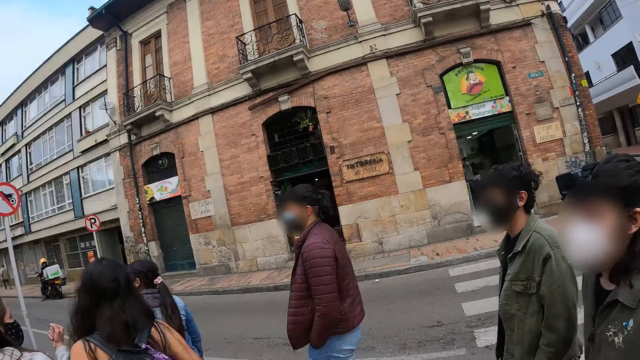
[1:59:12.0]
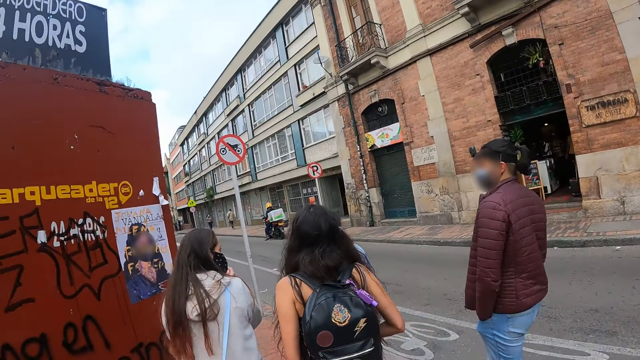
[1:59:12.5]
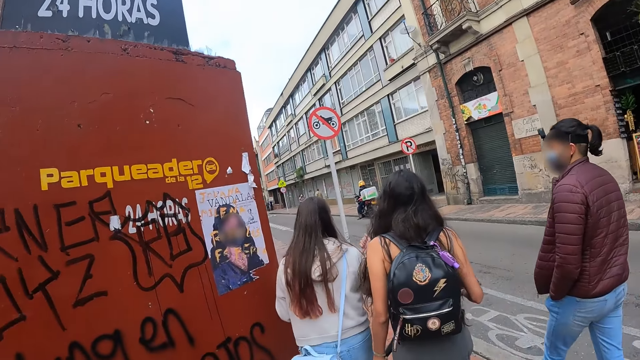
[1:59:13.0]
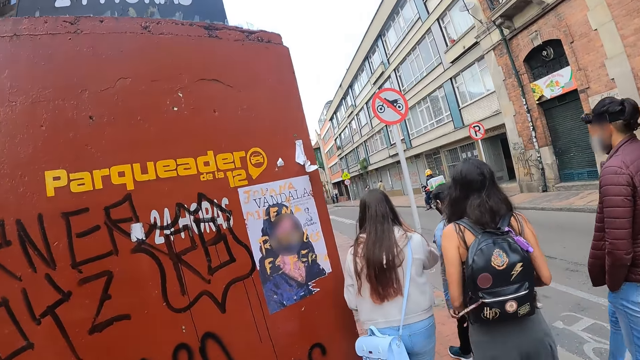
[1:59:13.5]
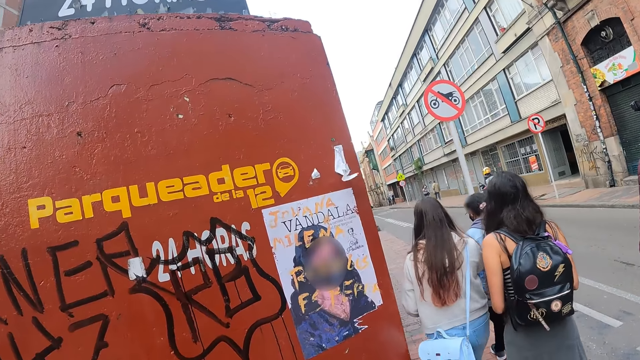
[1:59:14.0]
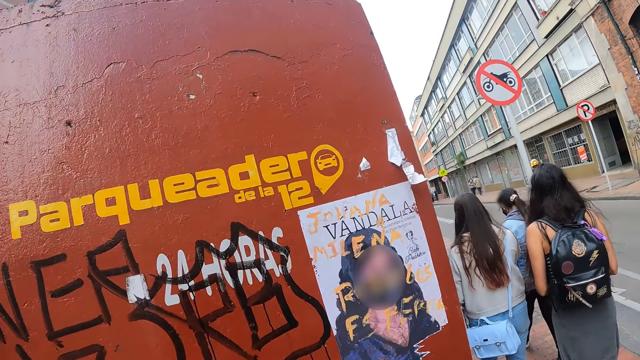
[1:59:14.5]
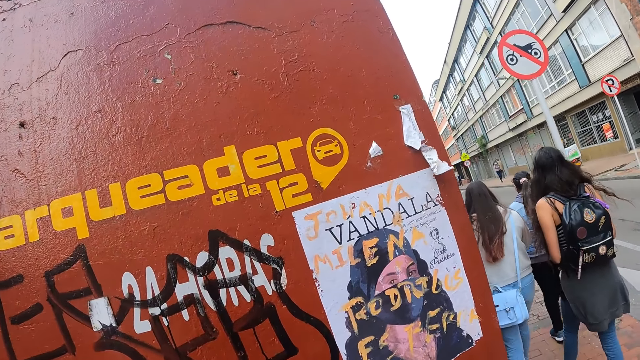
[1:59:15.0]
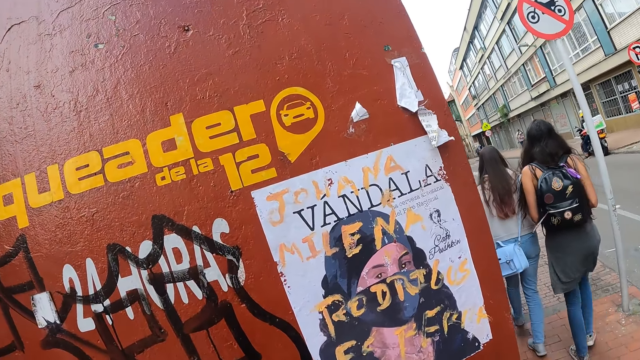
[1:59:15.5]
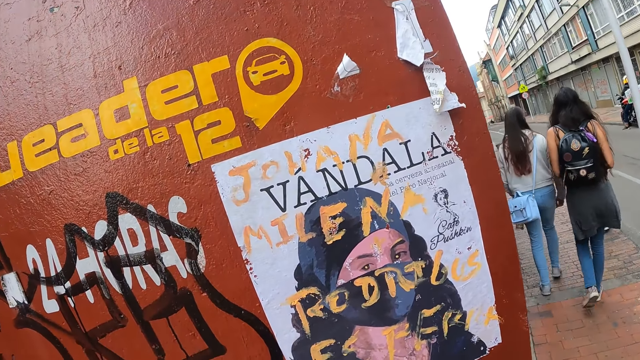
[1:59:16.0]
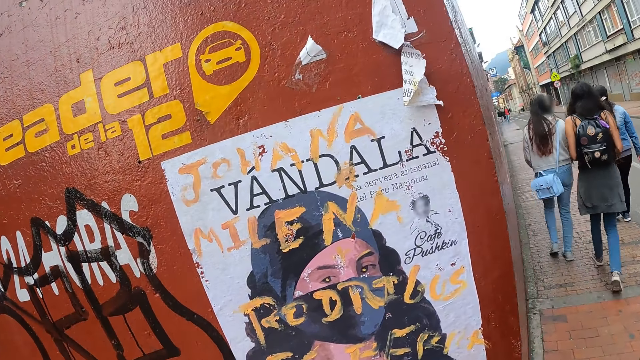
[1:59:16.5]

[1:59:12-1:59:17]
The camera wearer walks around.

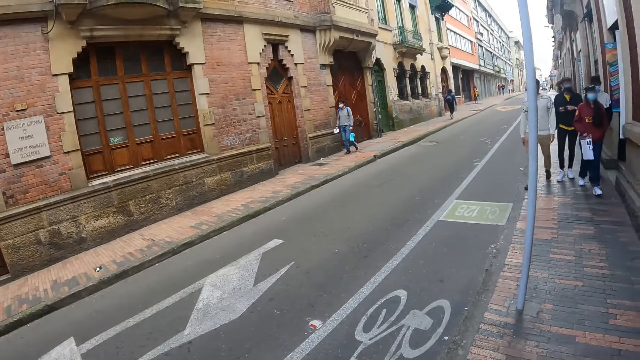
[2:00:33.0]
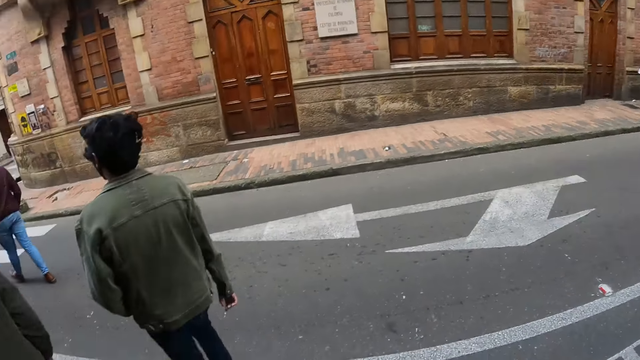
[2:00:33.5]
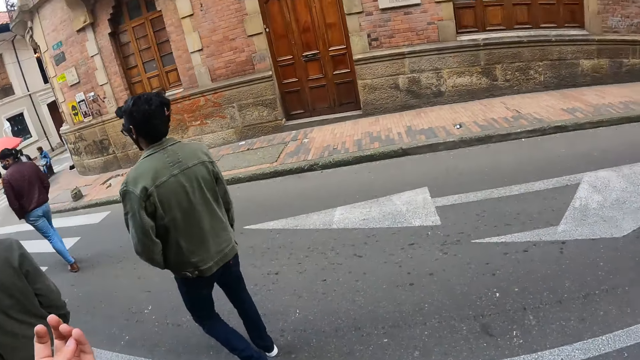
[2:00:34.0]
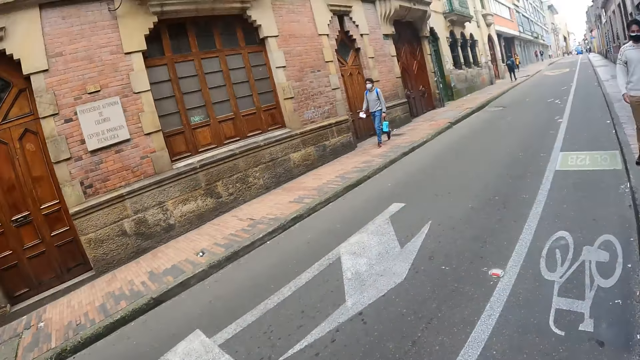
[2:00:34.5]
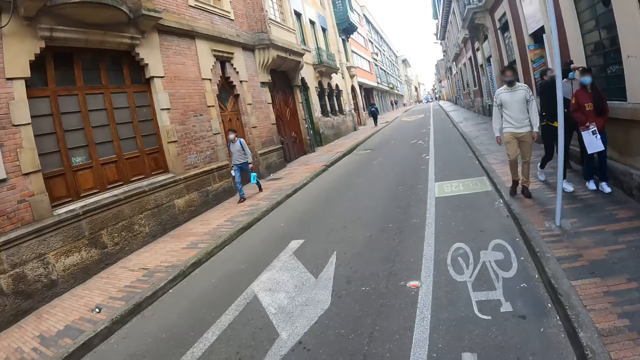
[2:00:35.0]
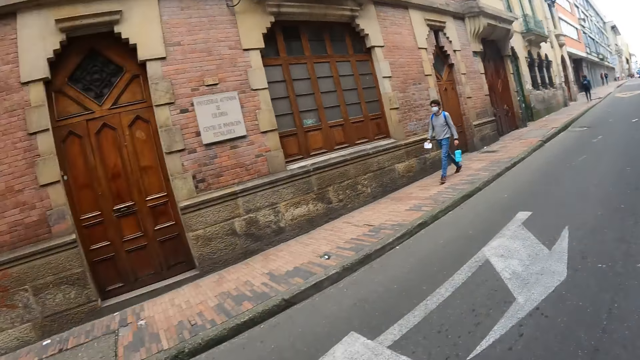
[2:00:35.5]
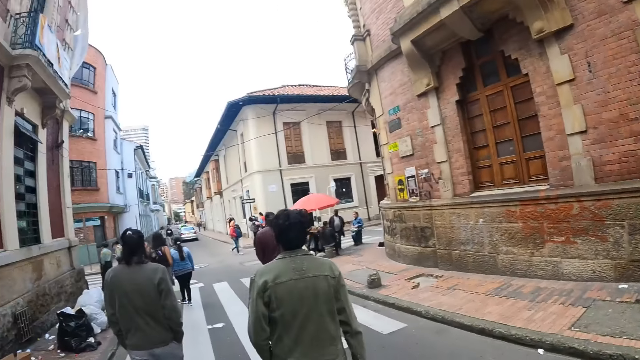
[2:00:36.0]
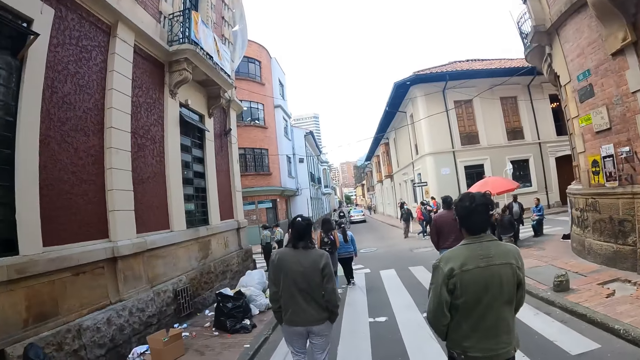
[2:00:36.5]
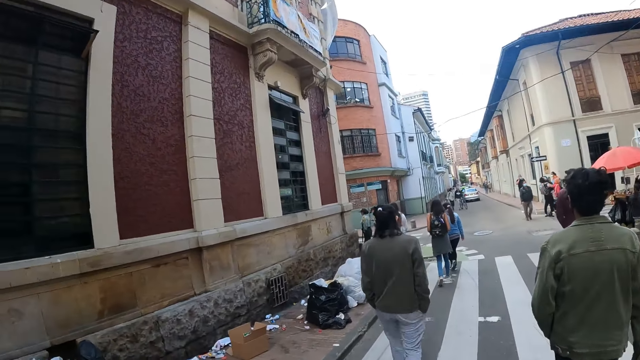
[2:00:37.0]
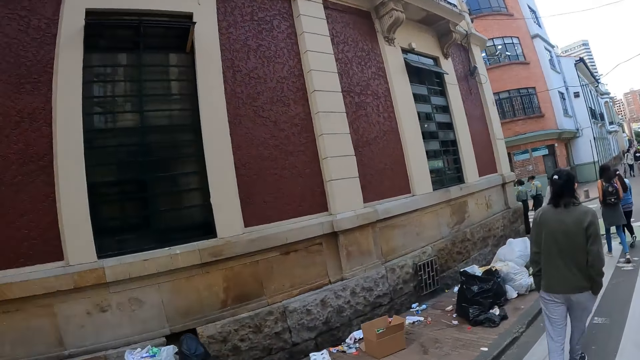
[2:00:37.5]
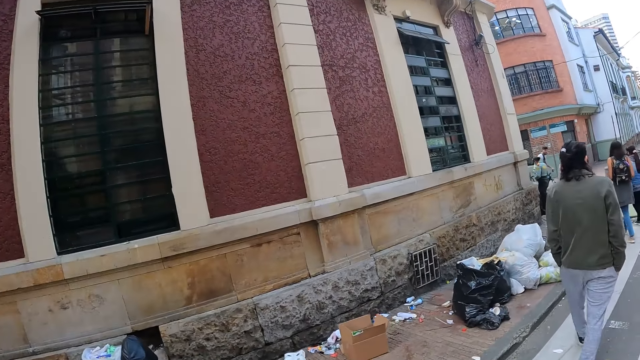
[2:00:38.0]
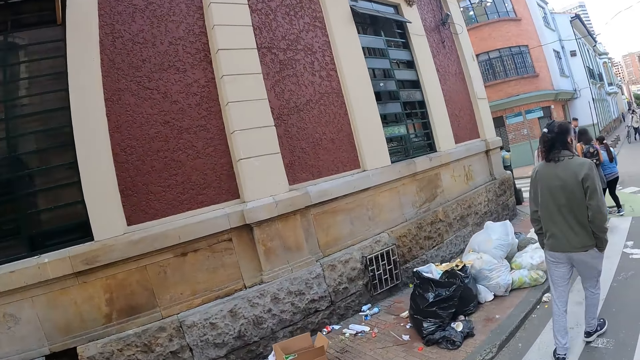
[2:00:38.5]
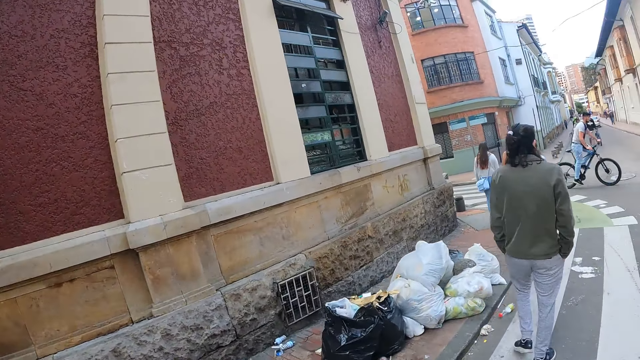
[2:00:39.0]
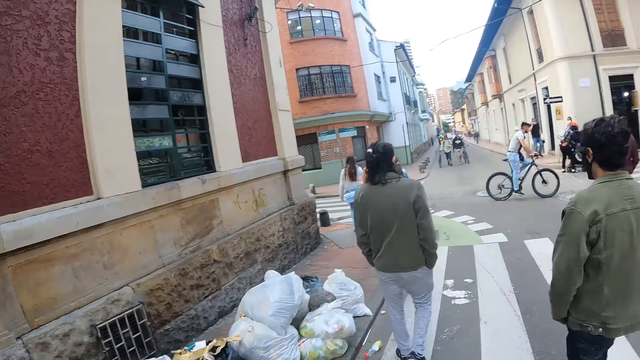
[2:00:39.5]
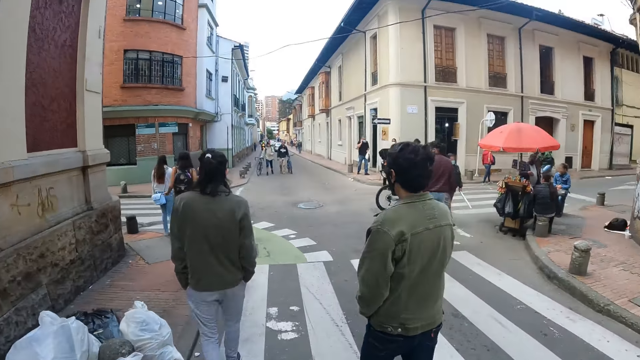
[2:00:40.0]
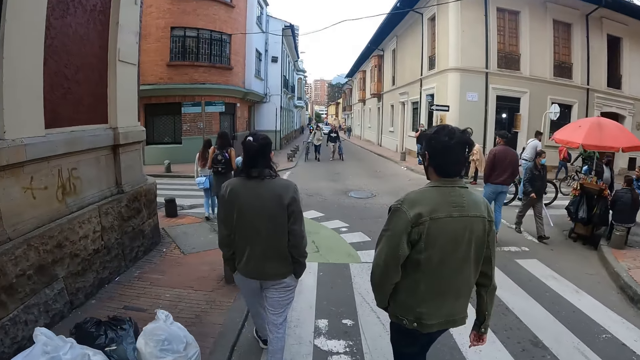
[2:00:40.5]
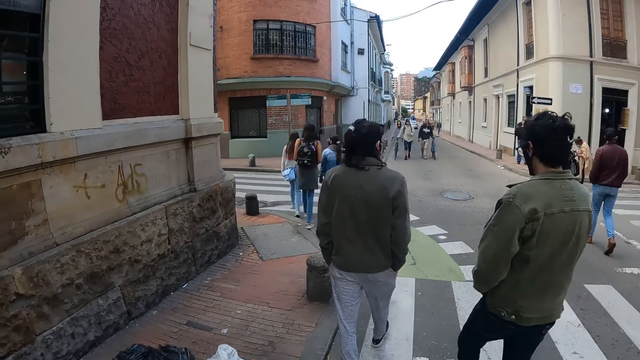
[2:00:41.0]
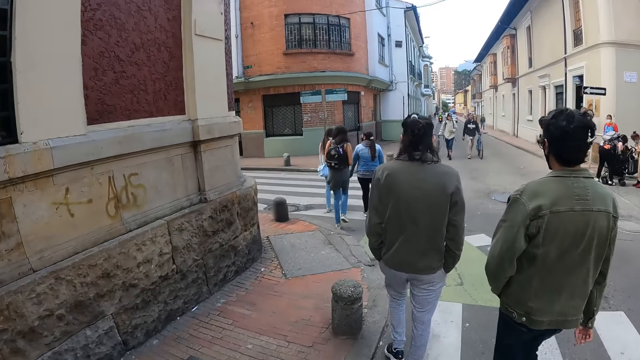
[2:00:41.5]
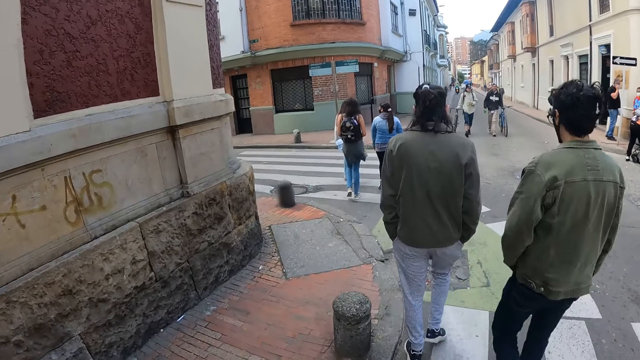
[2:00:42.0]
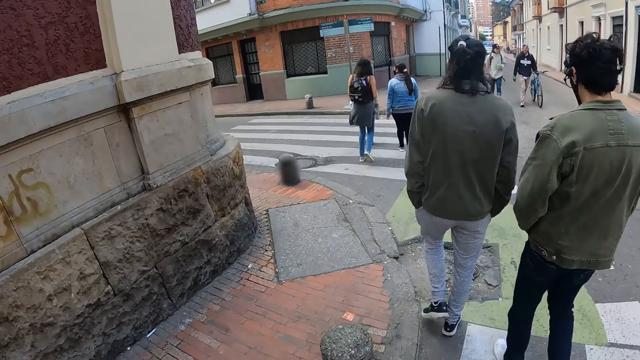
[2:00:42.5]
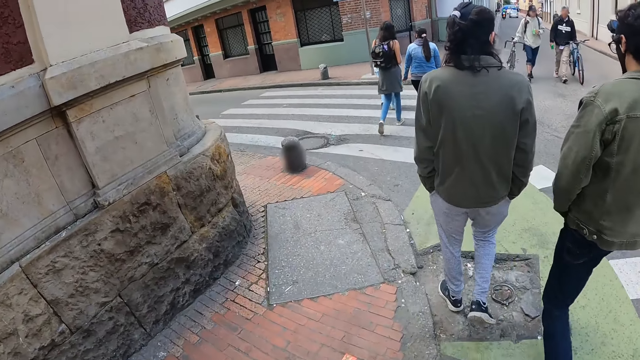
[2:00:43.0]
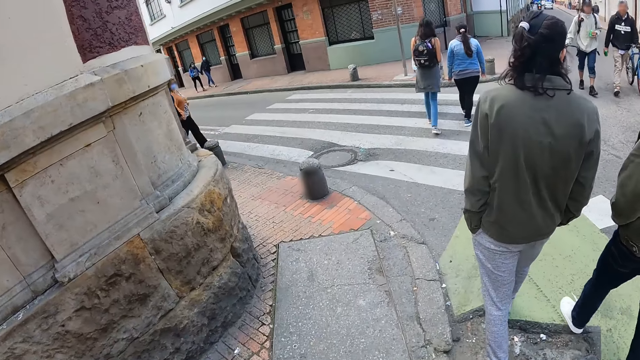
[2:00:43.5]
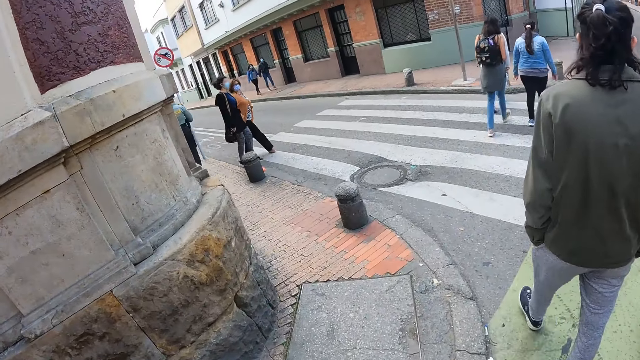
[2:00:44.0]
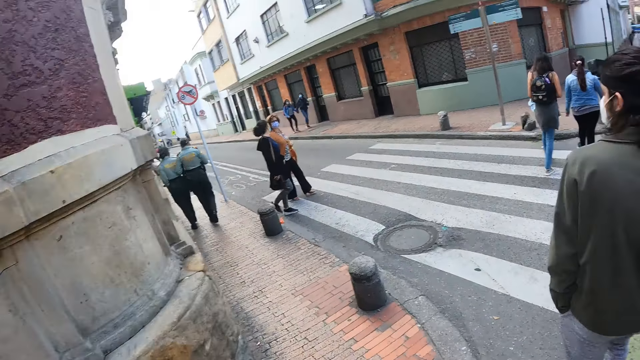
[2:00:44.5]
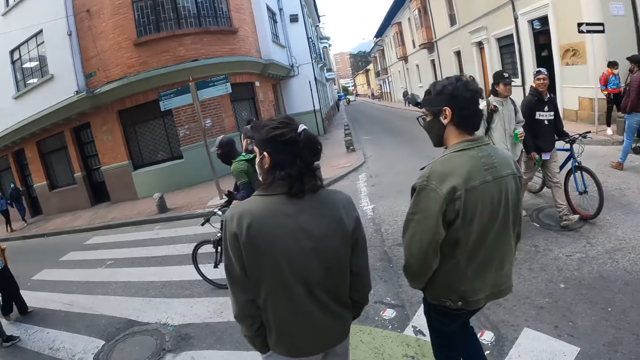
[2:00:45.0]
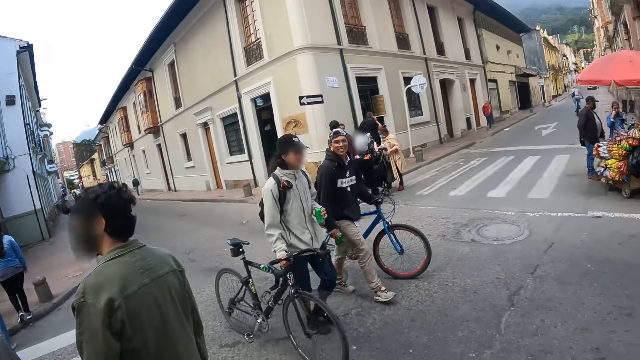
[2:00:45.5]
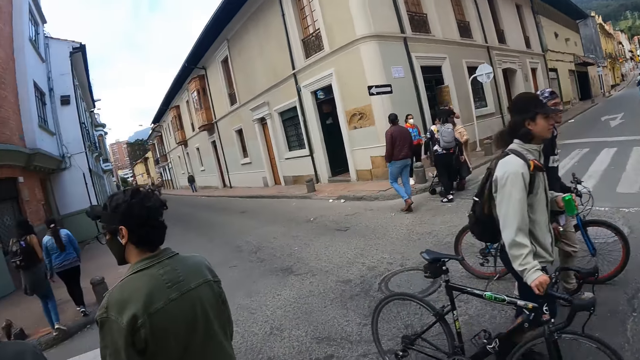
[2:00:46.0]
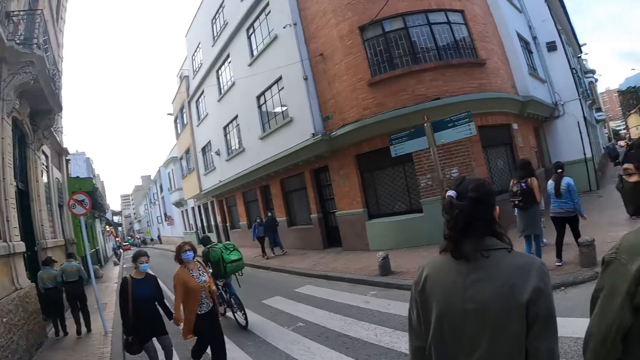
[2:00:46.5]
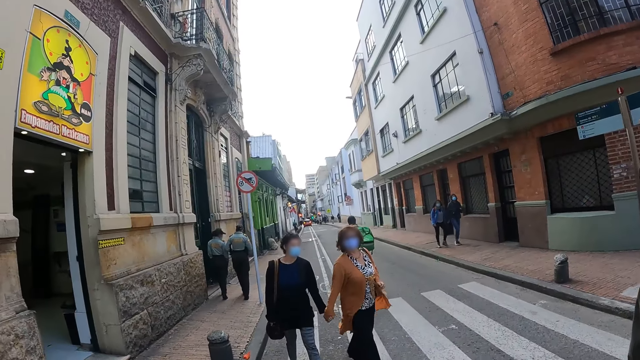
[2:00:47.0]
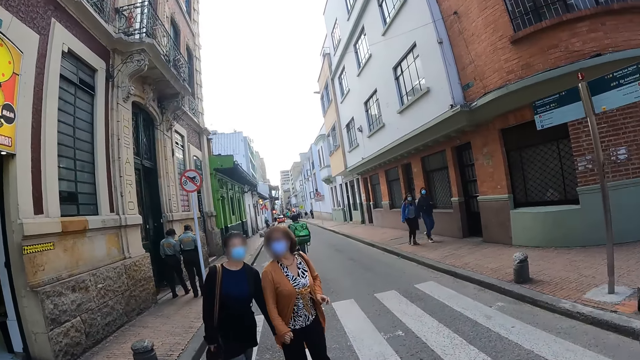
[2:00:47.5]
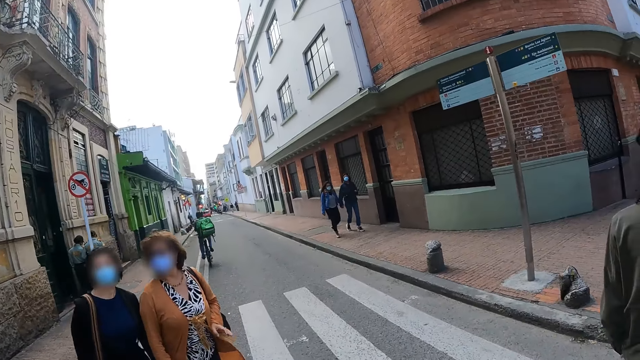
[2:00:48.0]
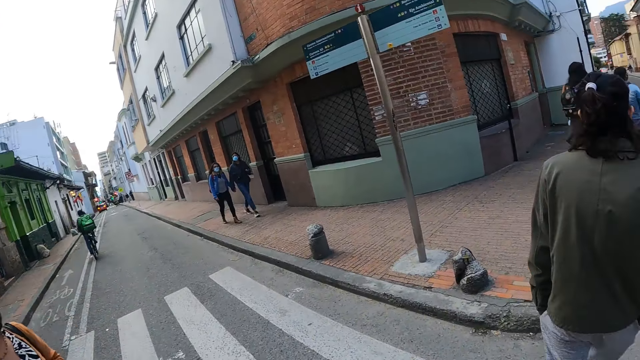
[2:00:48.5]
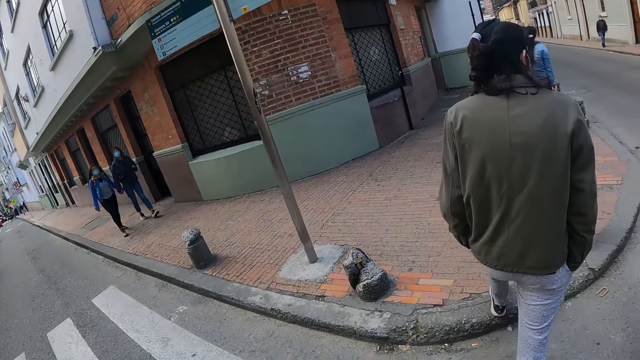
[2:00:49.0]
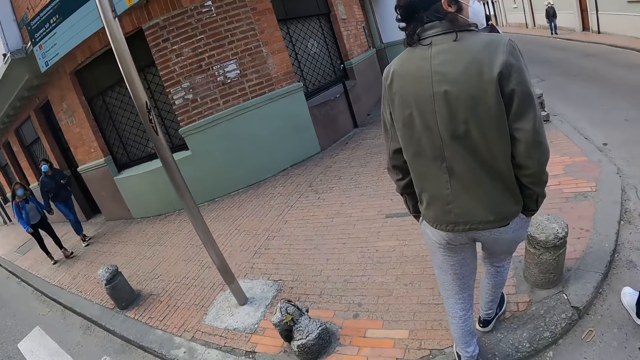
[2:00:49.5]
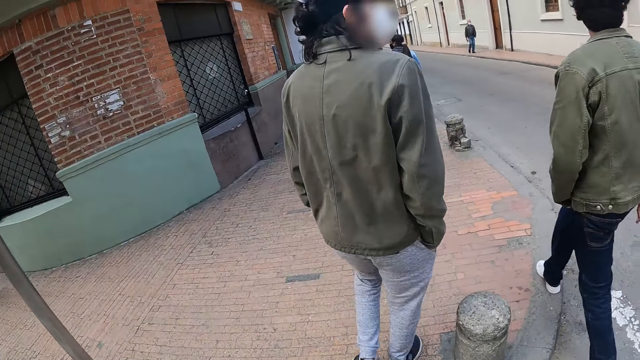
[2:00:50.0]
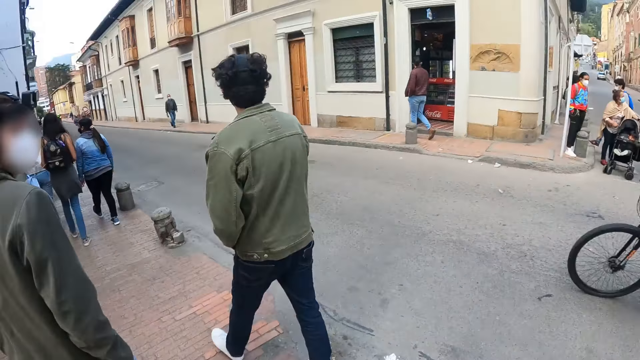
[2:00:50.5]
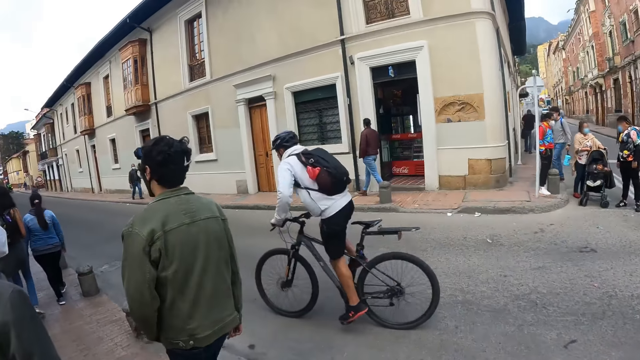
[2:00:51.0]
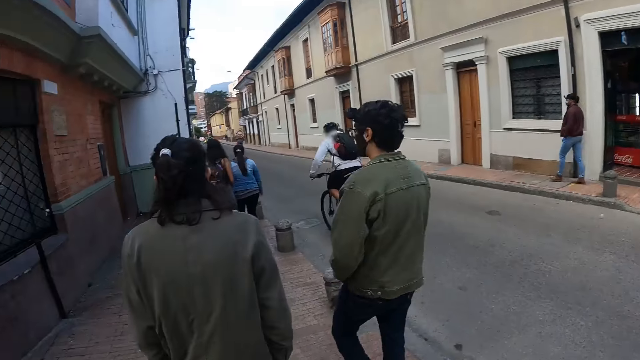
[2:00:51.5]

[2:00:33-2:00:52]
The camera wearer turns around. They look around.
